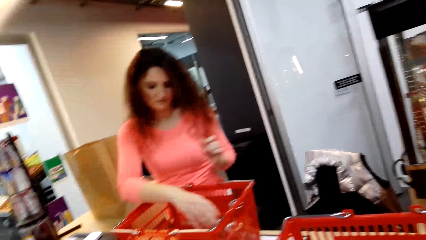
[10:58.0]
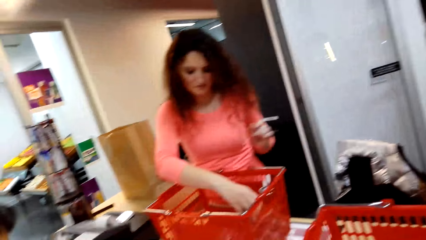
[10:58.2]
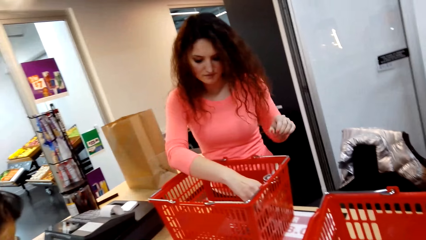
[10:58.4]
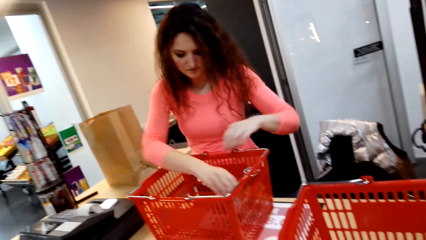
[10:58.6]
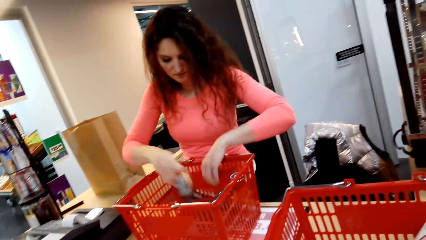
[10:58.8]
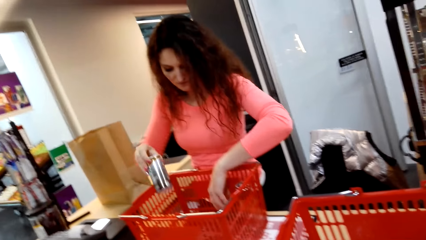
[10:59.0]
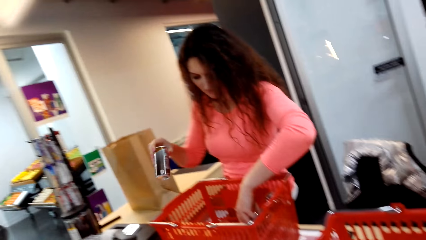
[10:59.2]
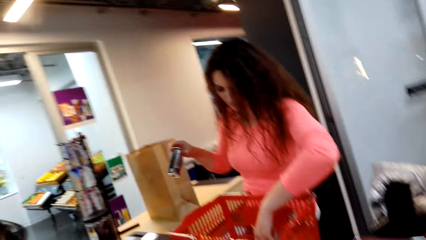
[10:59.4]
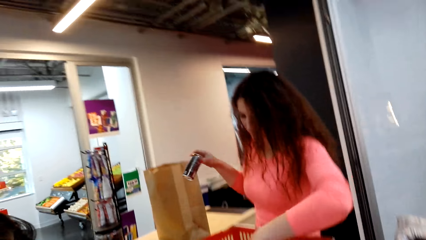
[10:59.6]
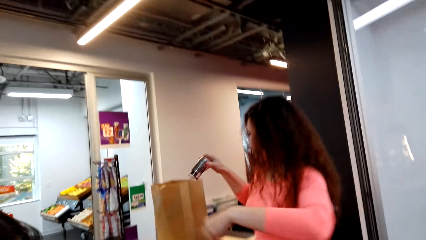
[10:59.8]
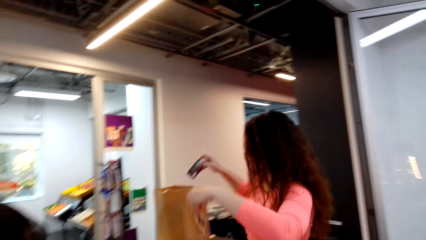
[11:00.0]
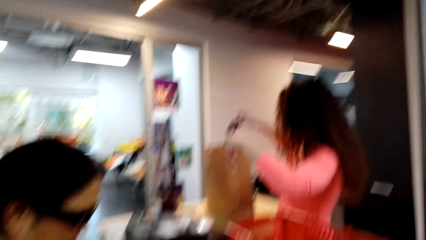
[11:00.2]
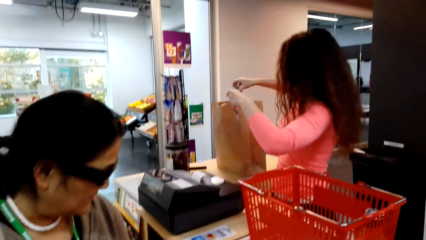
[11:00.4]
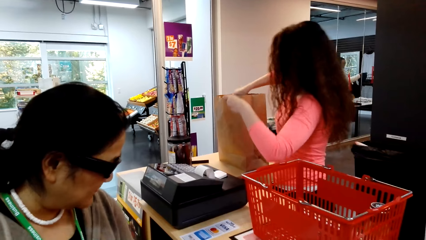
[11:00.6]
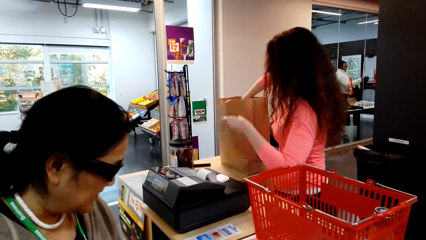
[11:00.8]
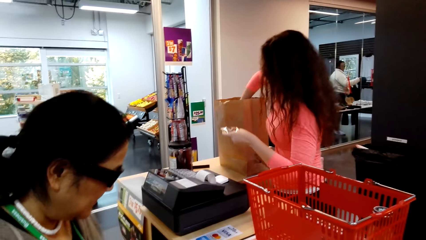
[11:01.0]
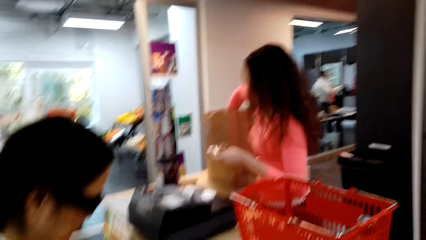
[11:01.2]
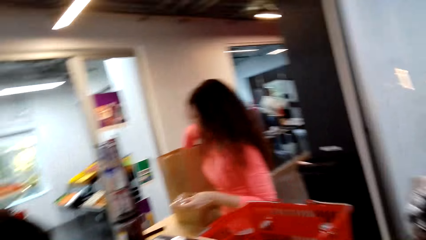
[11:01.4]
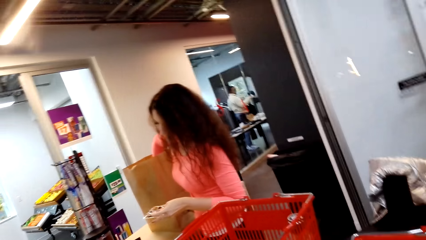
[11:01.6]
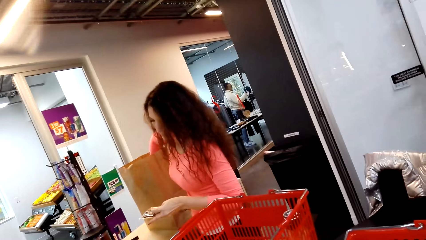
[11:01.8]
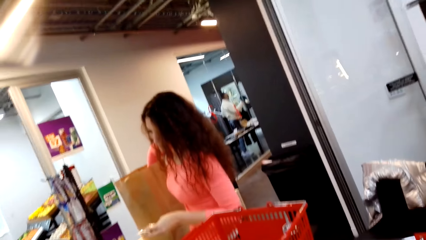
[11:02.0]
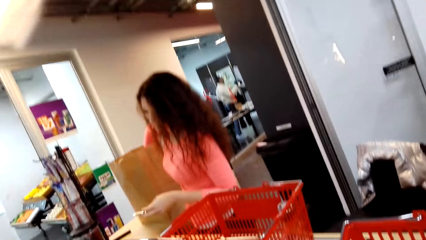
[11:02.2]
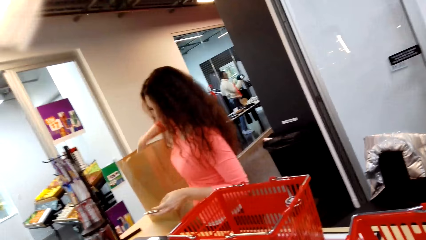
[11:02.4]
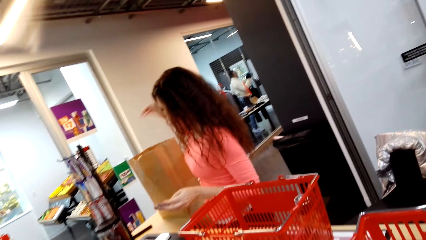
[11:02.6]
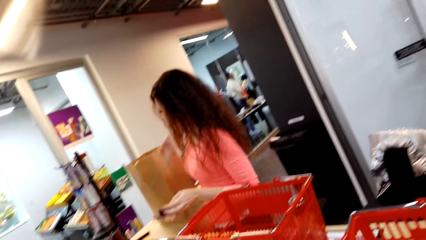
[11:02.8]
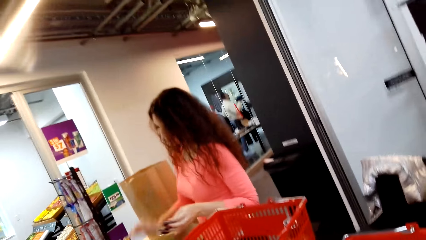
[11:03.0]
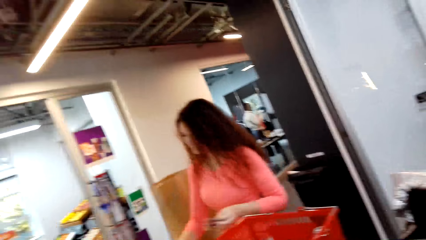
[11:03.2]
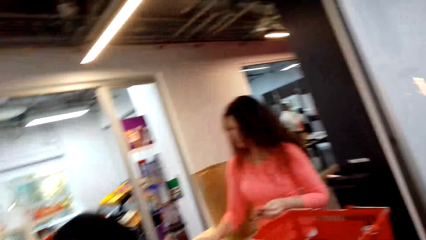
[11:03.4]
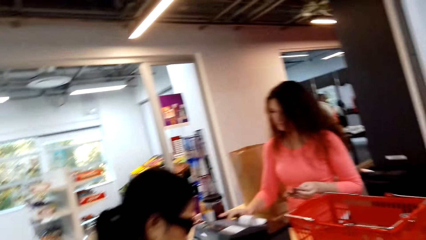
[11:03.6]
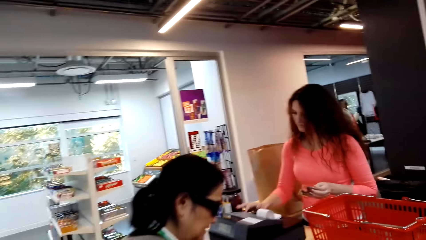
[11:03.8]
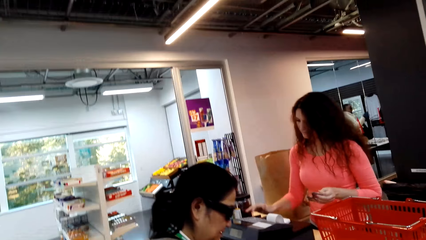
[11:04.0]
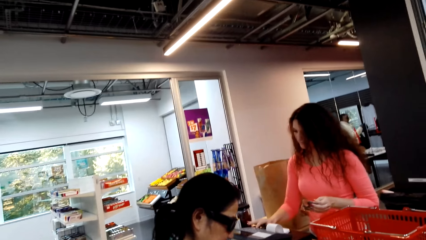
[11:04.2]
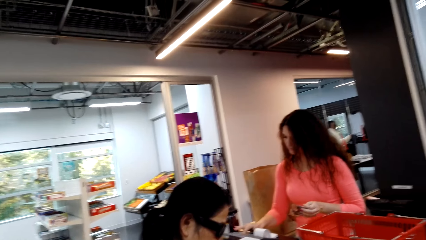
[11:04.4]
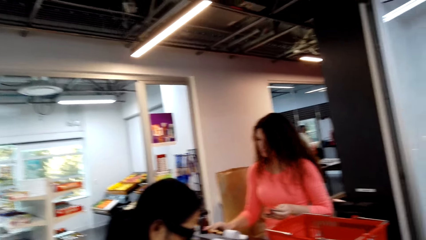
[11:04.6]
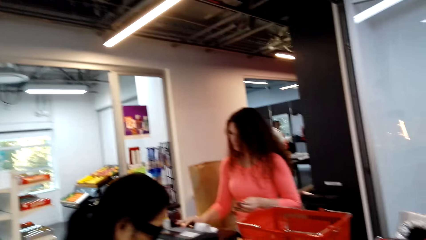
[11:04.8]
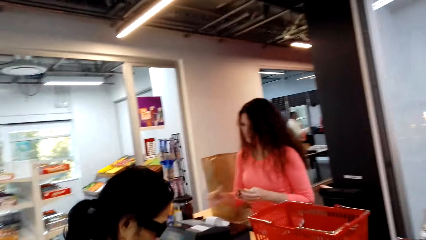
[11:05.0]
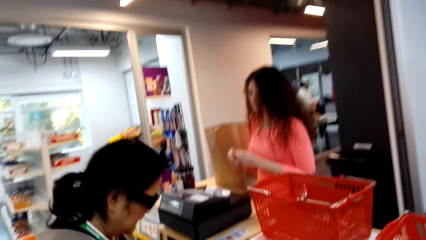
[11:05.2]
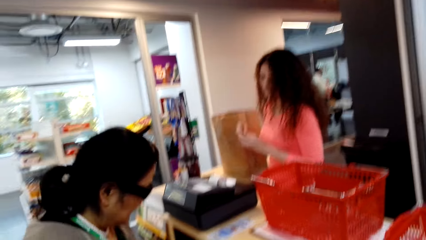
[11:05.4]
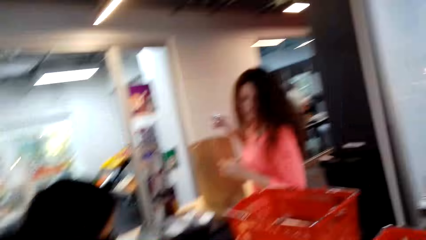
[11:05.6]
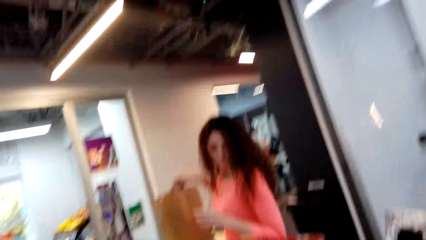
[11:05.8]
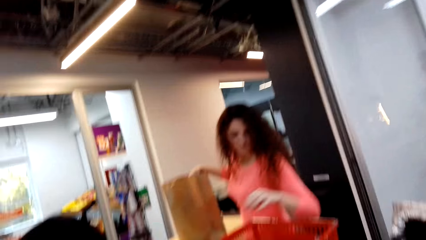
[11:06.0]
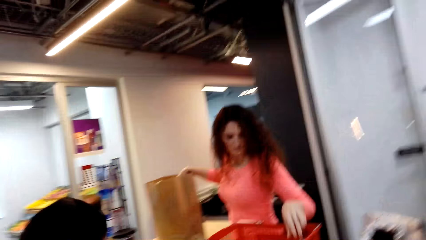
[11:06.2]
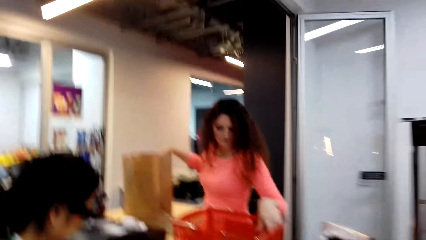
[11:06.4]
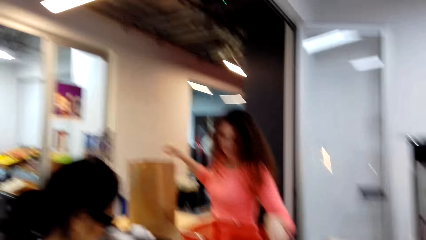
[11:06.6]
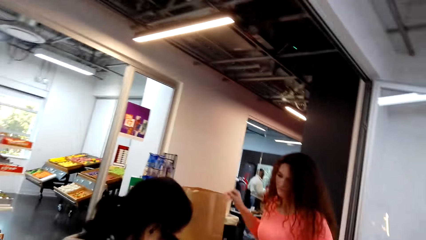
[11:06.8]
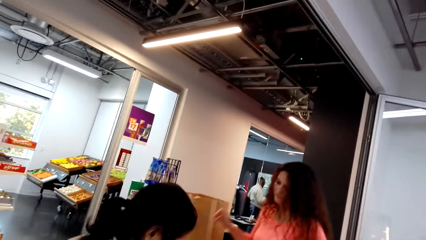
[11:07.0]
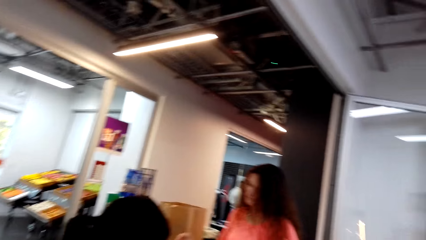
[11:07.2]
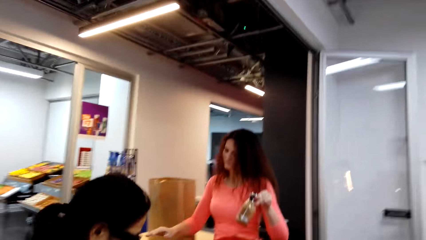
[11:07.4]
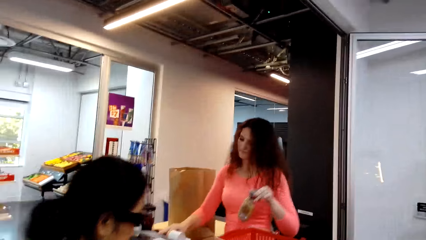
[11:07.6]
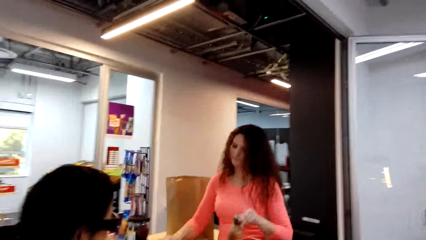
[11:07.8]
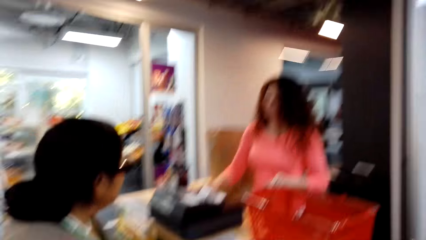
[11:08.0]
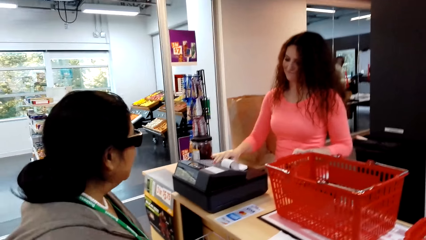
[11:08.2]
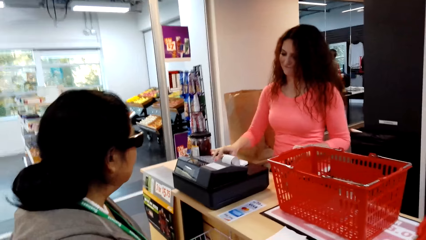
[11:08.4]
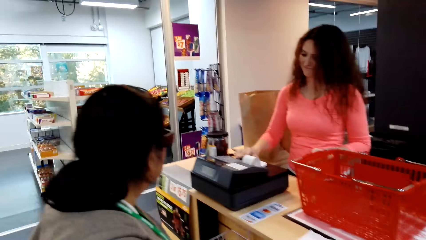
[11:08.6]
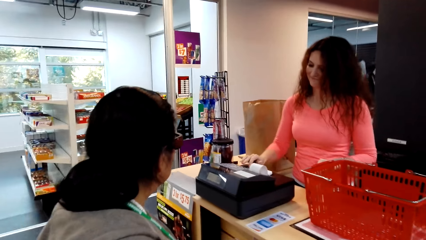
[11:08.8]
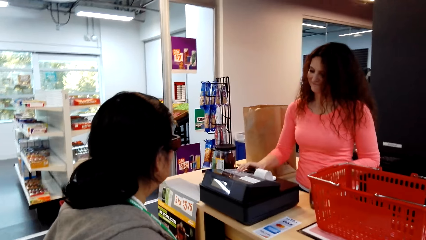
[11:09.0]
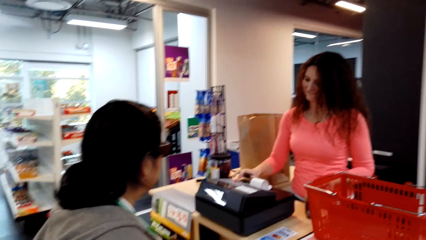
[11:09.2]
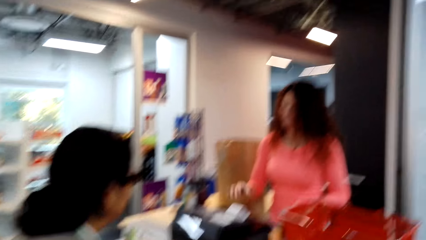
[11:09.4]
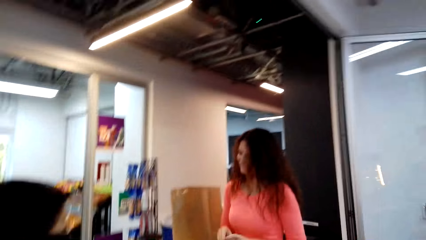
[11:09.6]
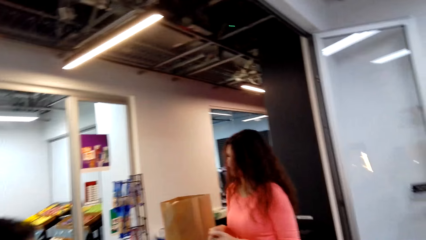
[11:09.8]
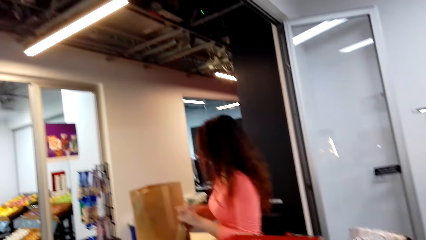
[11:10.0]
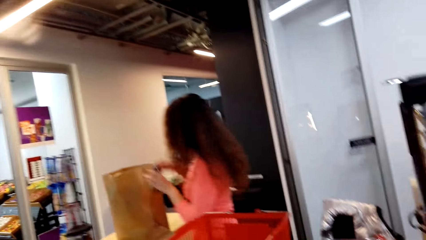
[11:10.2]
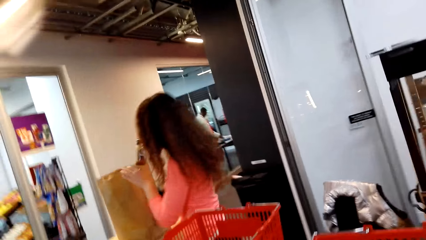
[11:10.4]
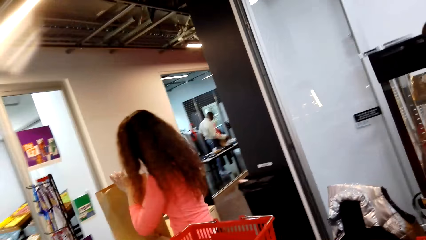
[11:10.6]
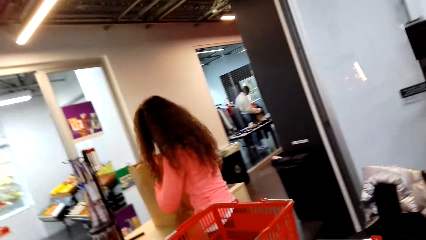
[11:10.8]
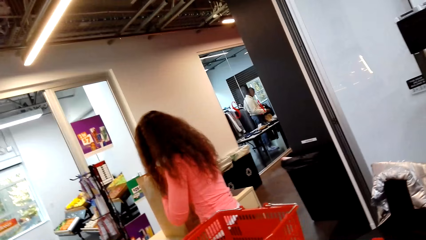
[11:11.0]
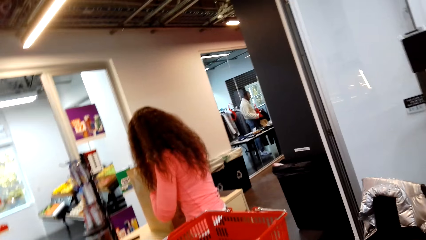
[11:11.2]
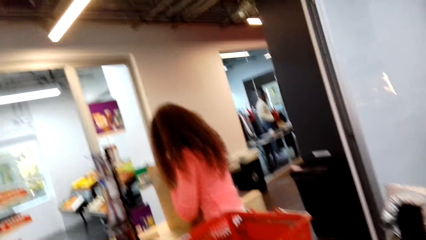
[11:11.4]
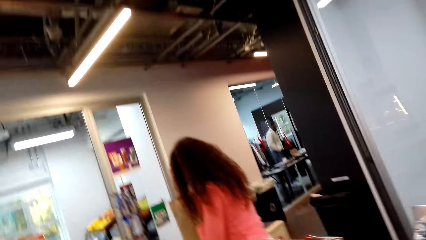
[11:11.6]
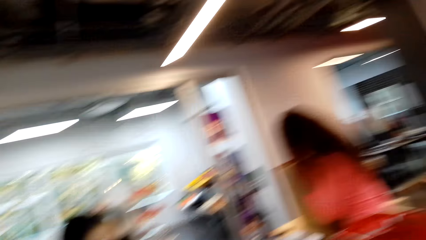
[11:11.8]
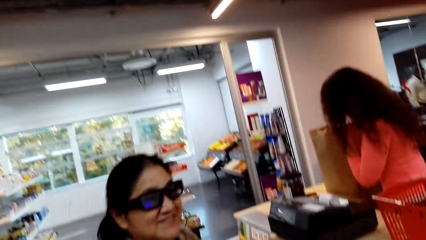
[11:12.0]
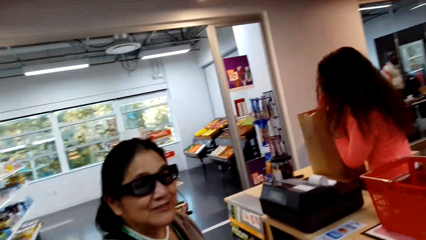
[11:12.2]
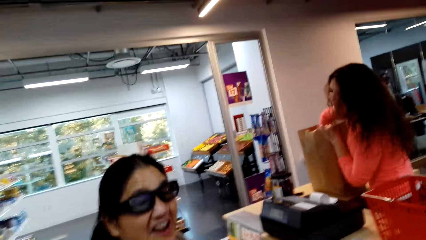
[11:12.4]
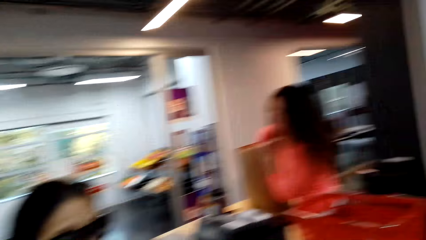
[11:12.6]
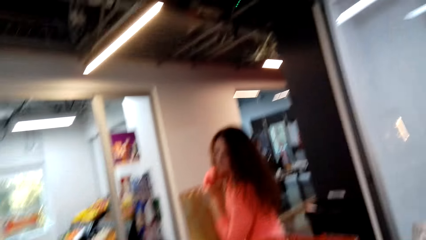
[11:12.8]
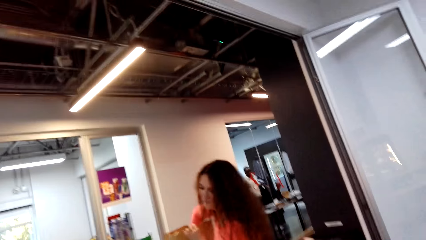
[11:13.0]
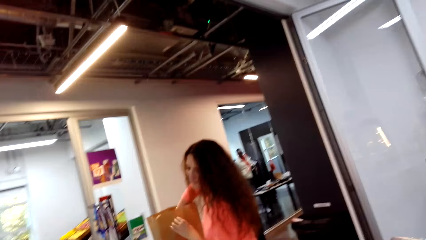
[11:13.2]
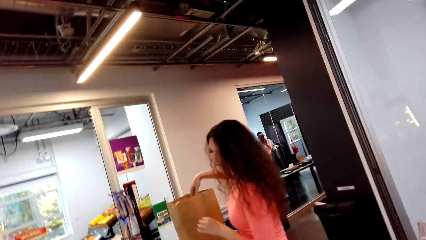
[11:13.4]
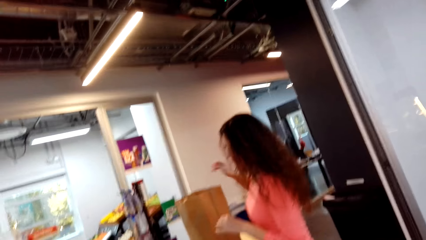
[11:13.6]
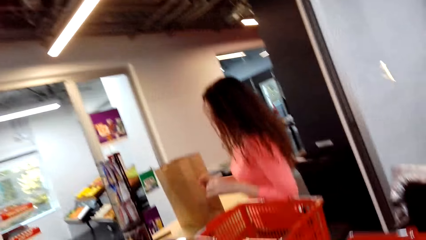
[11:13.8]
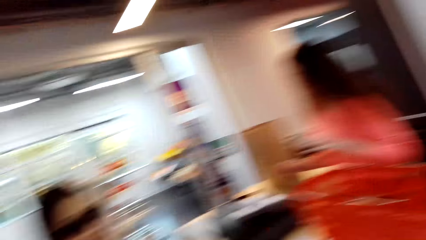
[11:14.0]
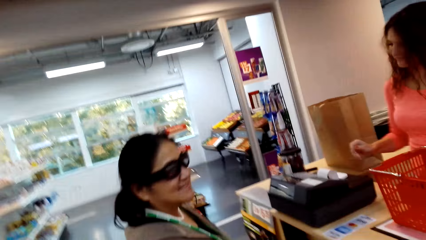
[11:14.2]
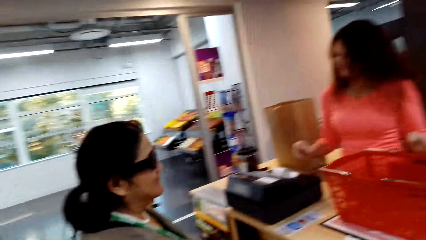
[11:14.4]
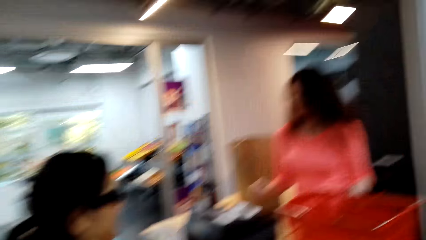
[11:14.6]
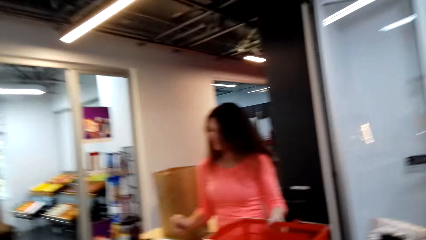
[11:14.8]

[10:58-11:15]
A lady picks something from the shopping basket. The lady places something in the shopping bag. The lady enters something in the sales machine. The lady places something in the shopping bag. The lady picks something from the shopping basket. The lady enters something in the sales machine. The lady places something in the shopping bag.
